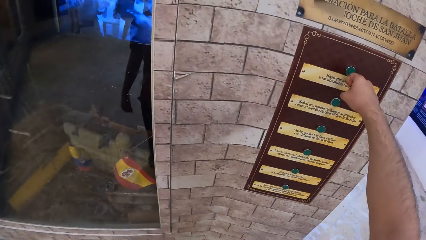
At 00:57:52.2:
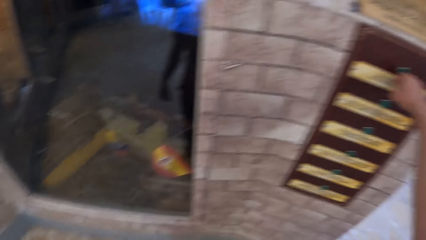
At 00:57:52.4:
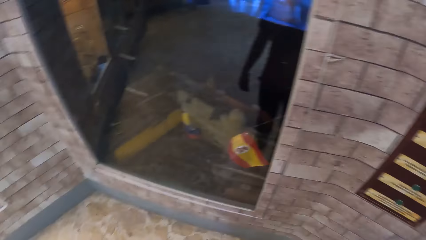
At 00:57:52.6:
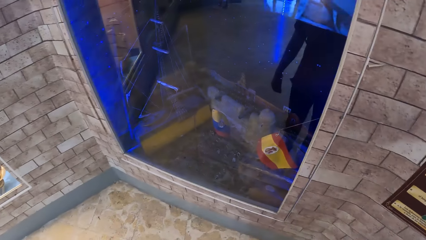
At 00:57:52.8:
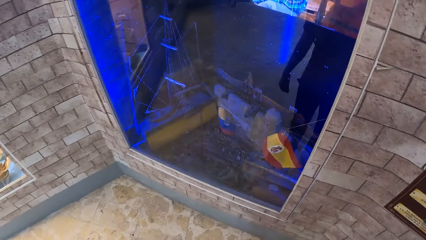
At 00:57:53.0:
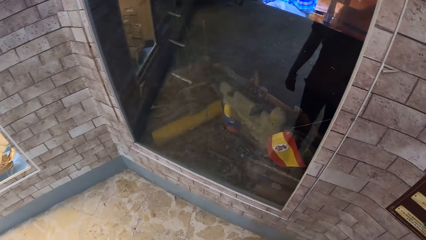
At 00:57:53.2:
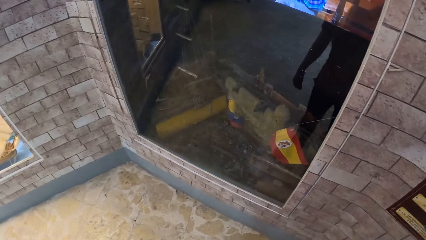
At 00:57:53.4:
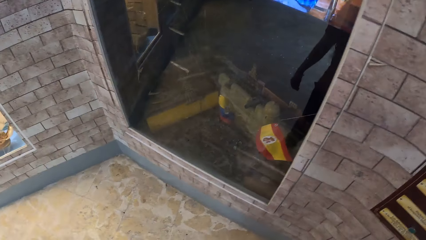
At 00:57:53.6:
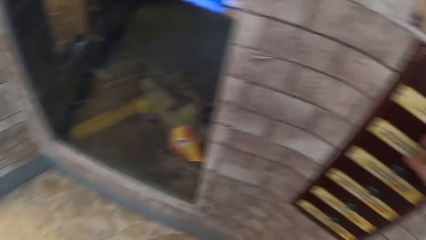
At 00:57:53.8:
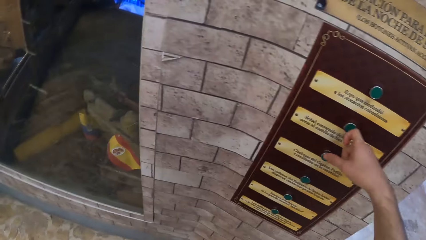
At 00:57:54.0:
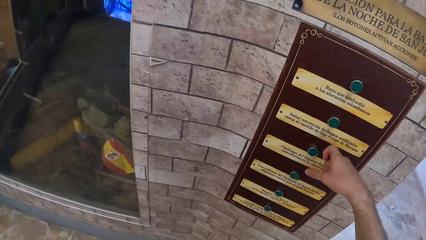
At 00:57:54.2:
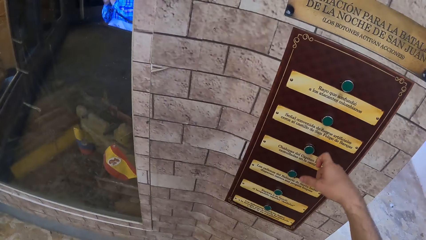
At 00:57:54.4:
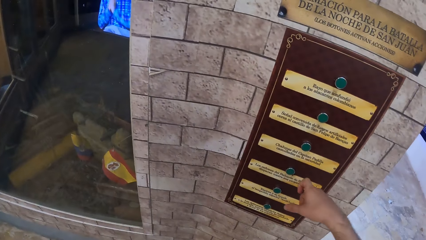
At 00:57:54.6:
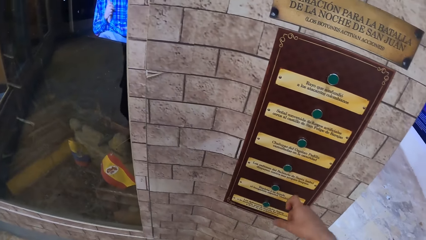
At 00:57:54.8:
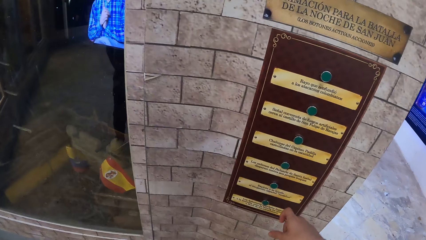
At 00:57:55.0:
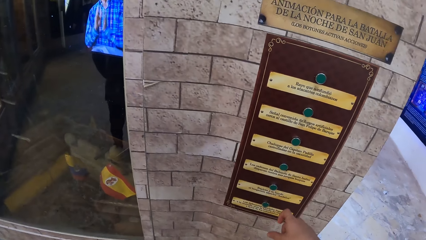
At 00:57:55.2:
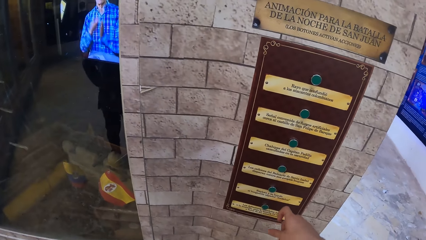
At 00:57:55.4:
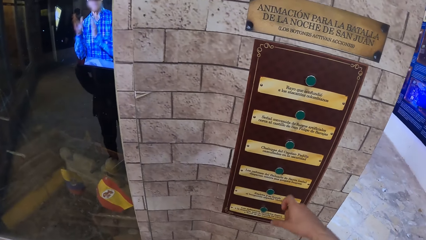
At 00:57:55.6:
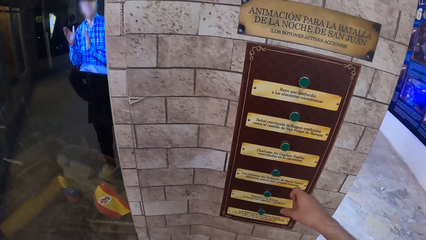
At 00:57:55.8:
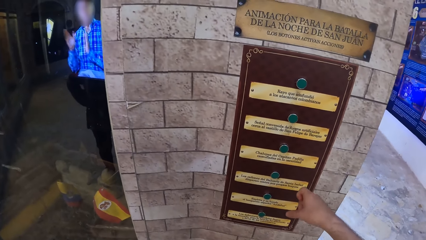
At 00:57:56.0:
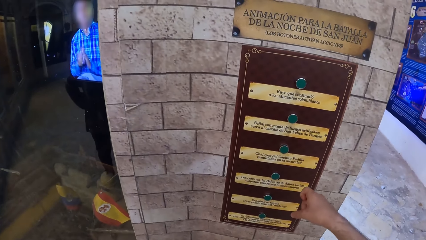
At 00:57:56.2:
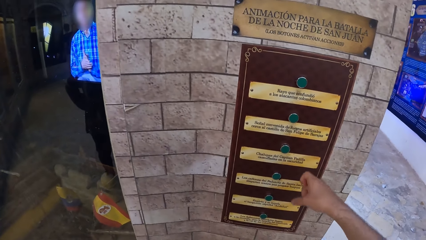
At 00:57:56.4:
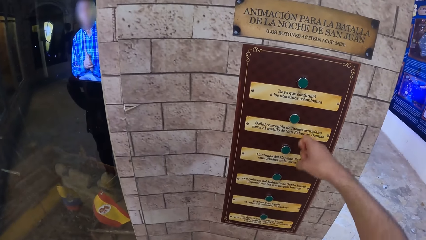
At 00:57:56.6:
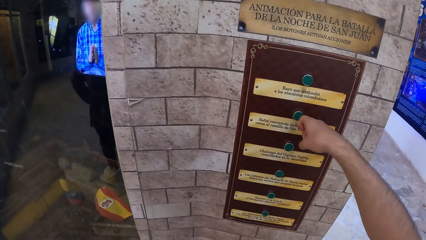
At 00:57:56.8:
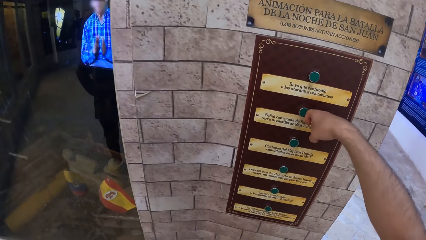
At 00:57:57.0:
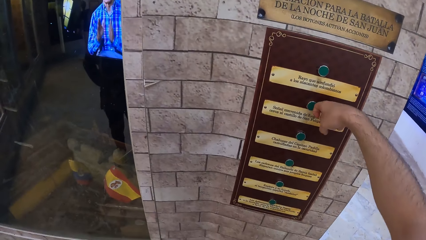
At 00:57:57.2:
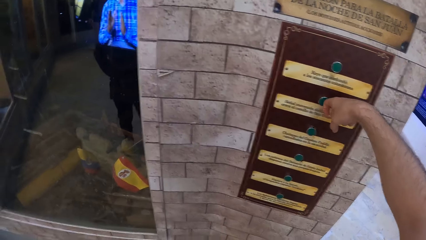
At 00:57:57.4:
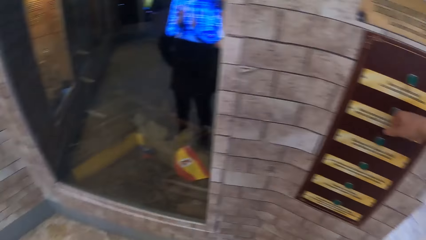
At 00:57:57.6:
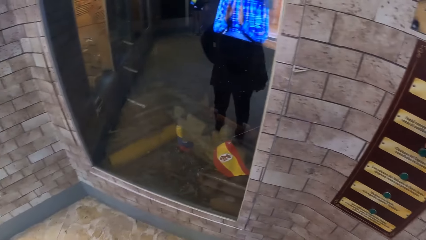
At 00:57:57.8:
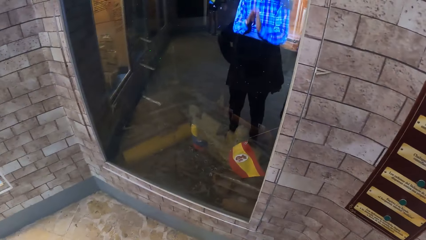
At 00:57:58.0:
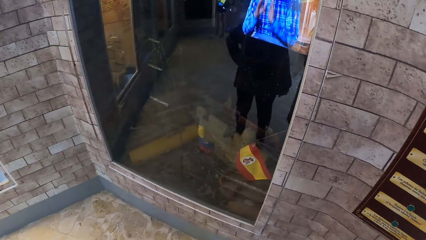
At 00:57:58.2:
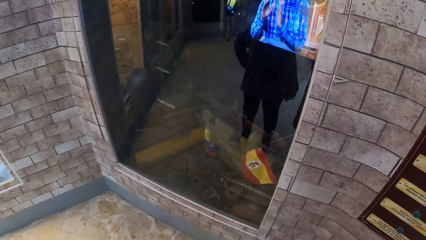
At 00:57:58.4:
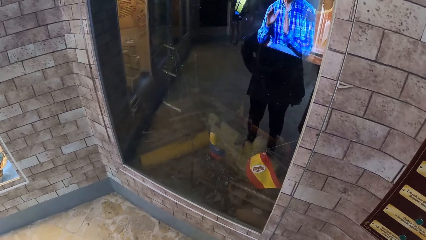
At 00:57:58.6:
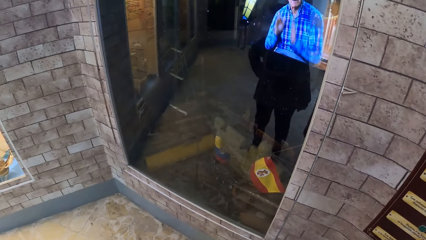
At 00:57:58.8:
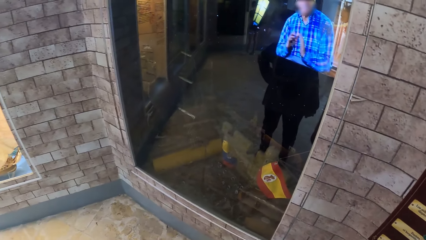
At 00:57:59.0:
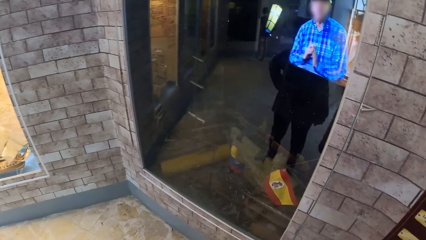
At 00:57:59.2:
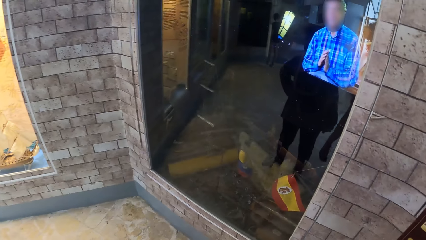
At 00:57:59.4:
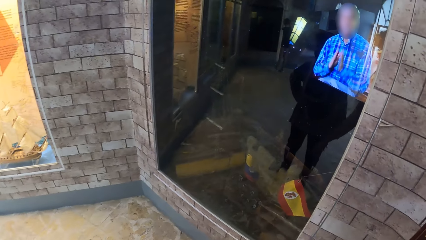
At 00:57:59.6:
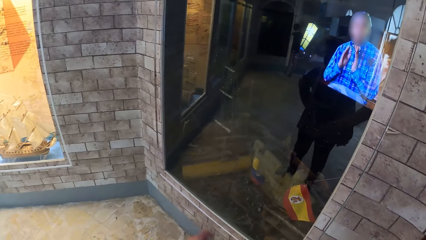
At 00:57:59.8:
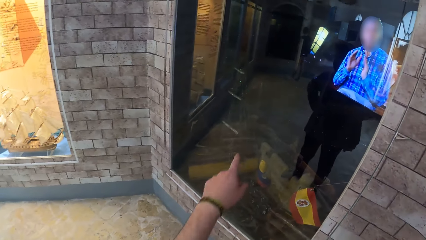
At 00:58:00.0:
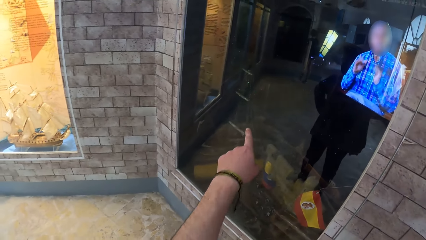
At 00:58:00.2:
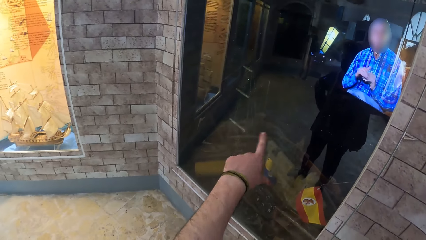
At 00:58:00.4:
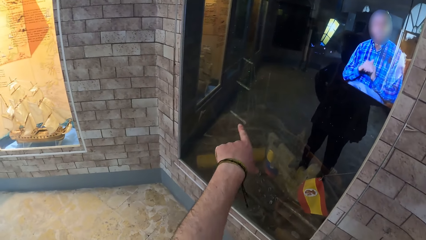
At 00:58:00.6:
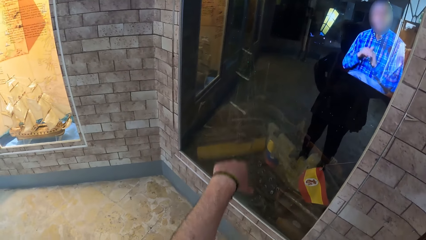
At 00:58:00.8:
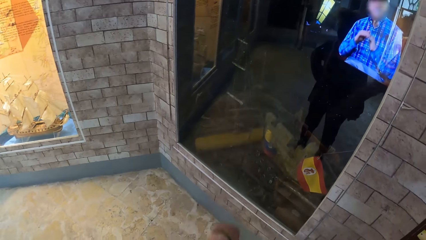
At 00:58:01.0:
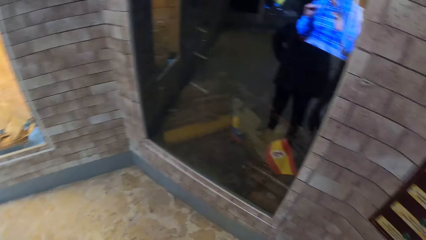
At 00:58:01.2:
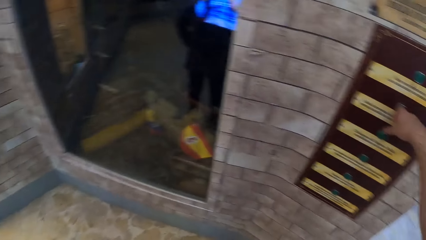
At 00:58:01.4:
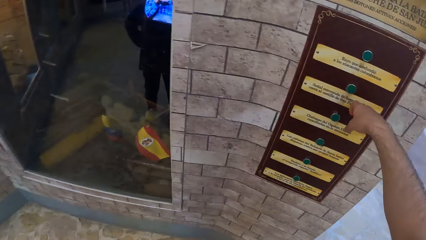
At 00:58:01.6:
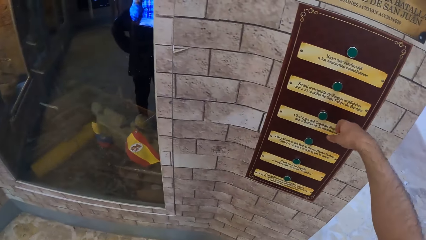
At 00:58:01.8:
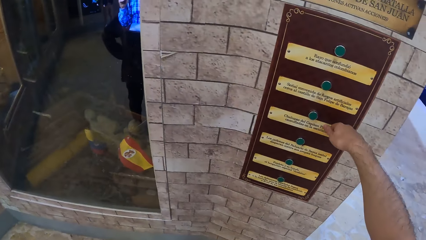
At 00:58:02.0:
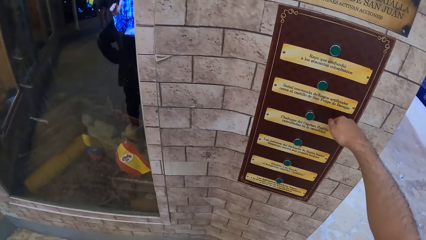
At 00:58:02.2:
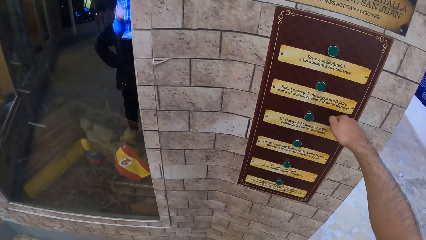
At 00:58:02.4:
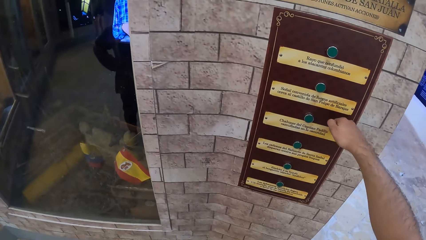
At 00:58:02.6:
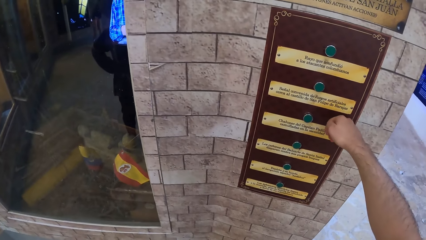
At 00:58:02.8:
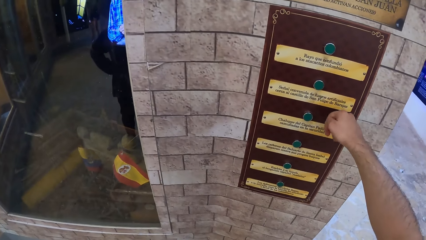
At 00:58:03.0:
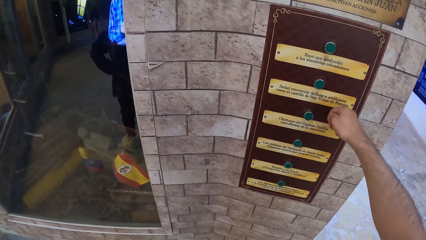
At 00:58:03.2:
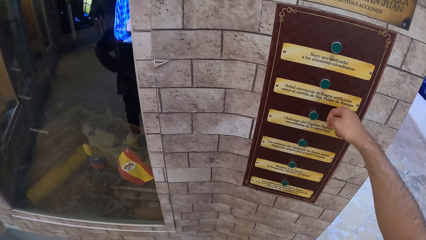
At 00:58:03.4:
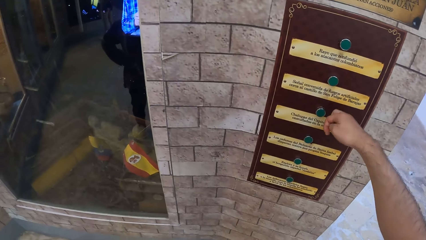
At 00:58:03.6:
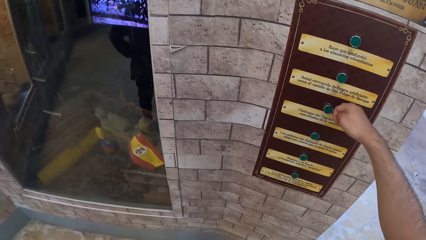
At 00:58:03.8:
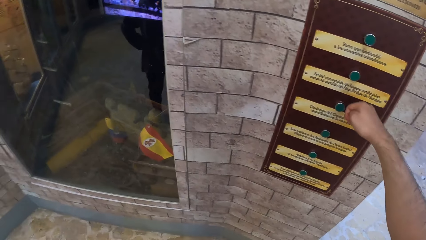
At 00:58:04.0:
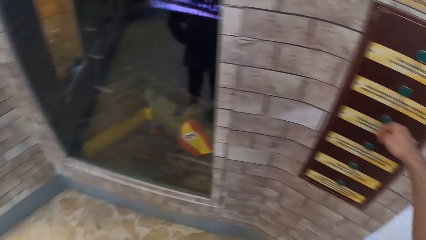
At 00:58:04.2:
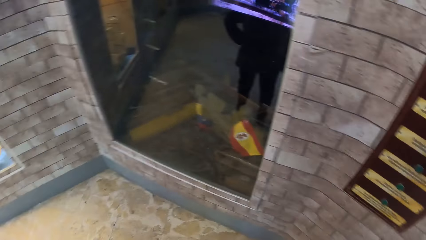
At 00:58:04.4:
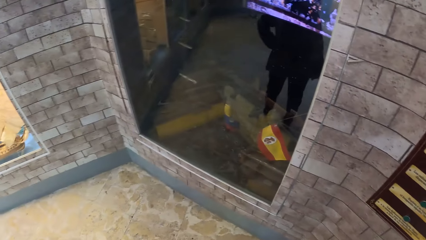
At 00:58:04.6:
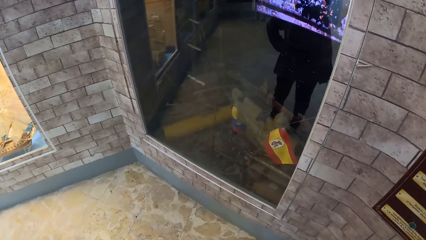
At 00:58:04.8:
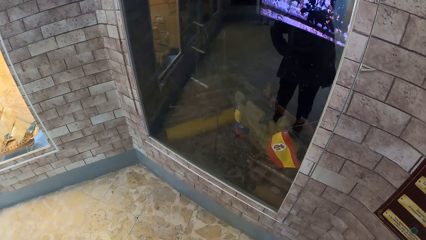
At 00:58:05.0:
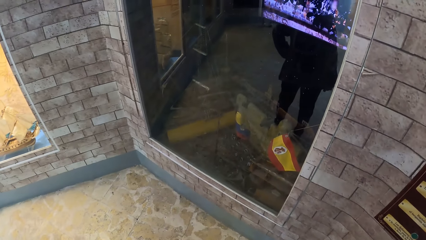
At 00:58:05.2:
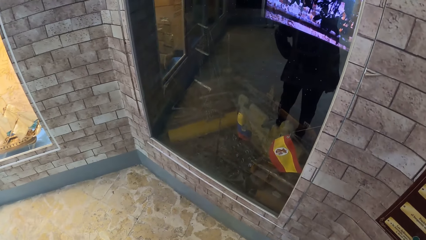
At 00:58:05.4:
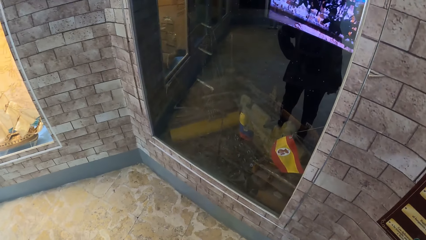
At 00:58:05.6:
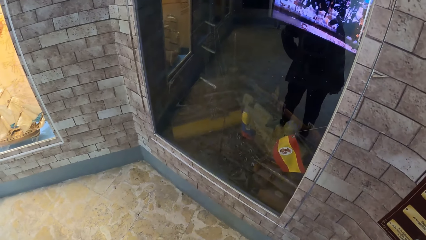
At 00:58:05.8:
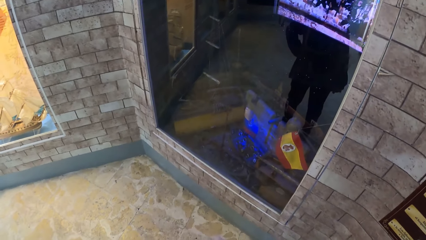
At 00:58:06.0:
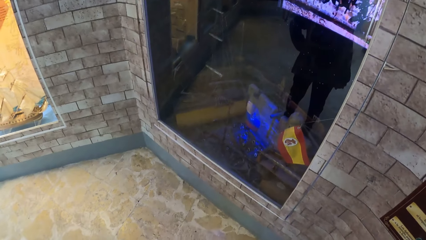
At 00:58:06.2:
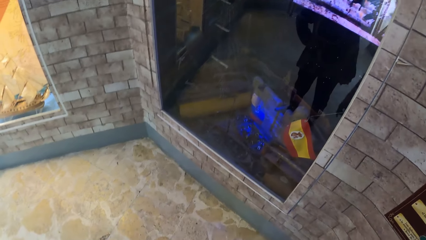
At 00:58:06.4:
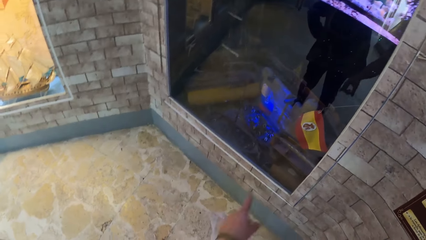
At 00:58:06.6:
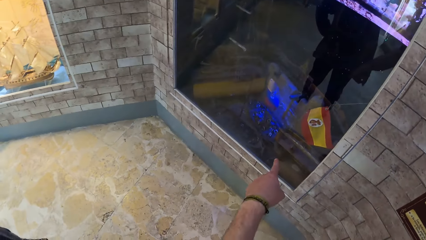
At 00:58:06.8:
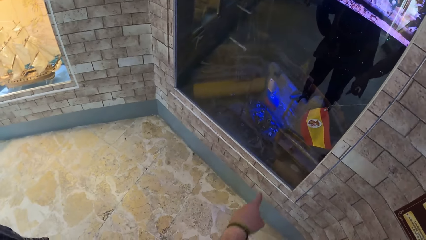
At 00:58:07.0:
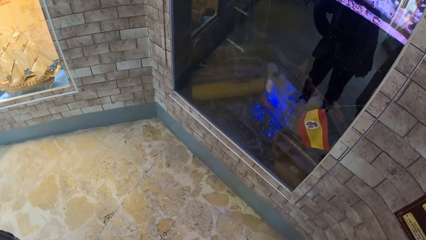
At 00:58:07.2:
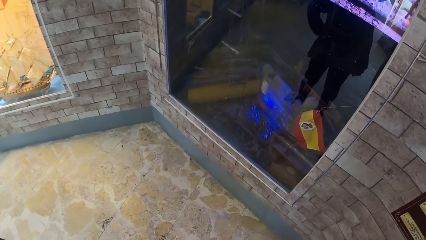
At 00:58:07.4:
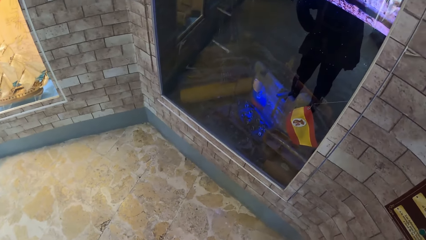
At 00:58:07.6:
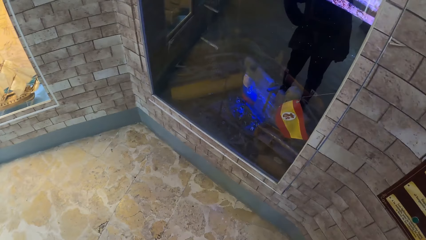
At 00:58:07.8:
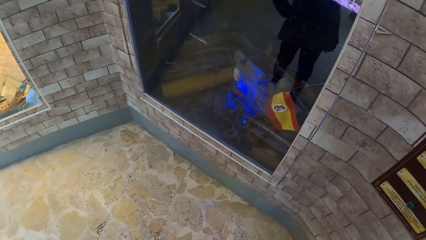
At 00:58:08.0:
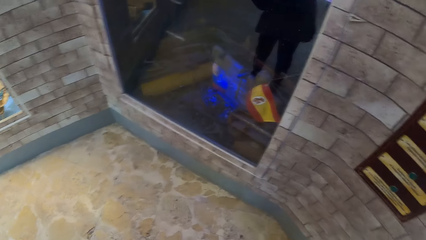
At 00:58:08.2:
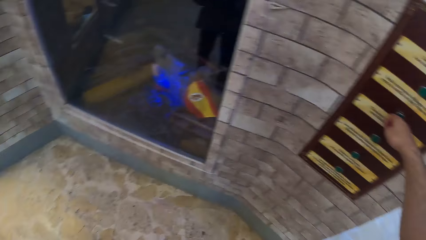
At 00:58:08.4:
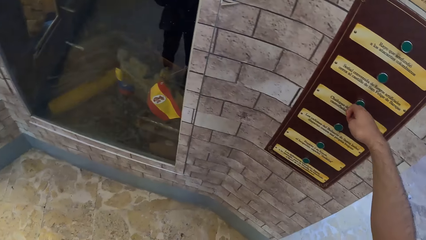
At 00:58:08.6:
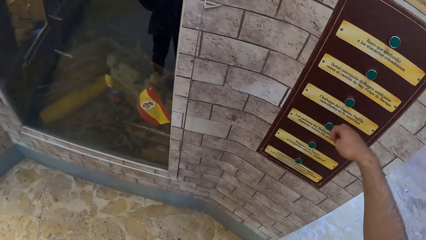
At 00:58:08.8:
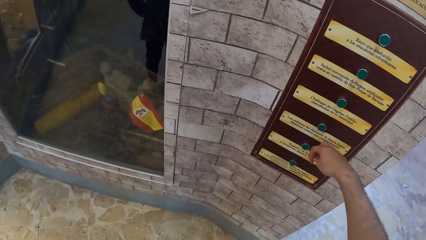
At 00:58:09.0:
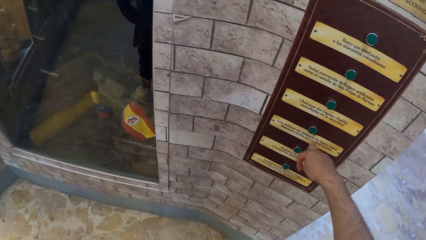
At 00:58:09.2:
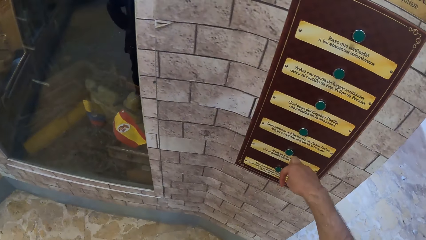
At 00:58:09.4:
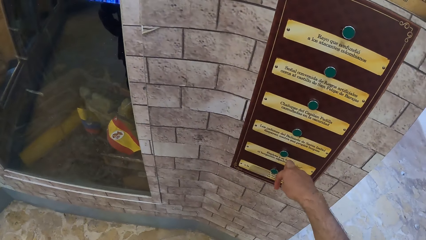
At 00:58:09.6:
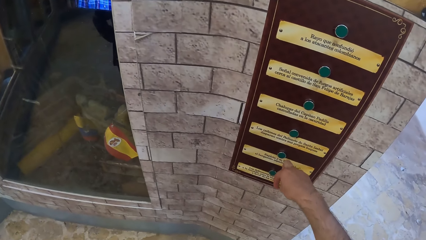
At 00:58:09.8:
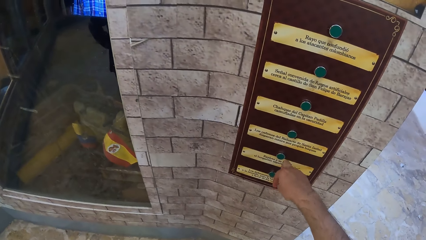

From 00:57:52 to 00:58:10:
The camera wearer presses the button on the wall with his right hand. He interacts with the woman. He makes a gesture.
